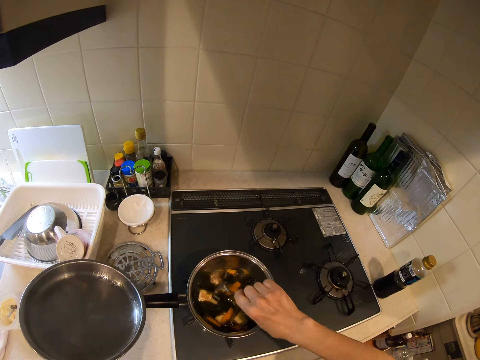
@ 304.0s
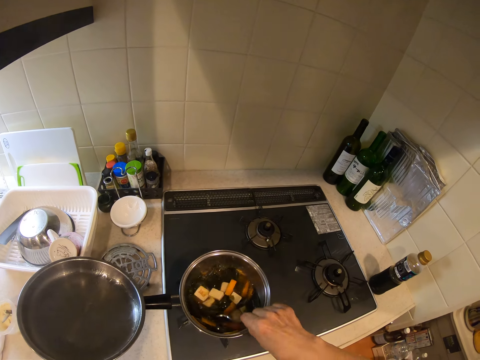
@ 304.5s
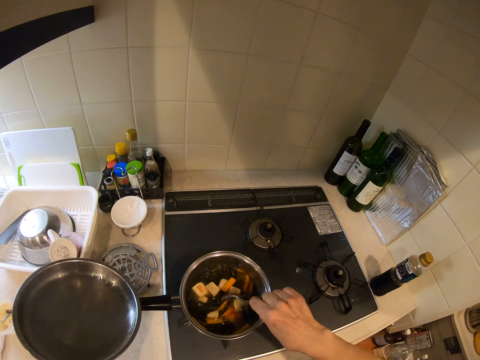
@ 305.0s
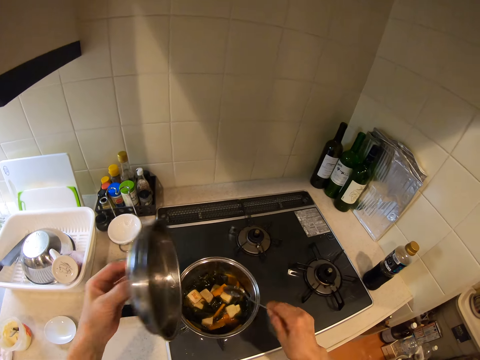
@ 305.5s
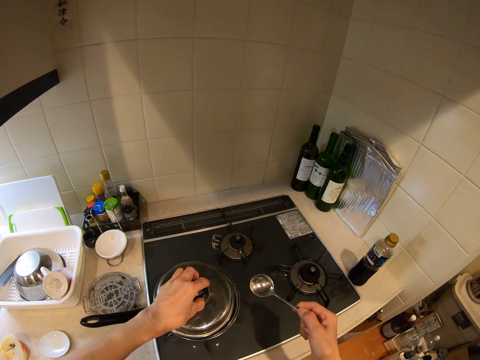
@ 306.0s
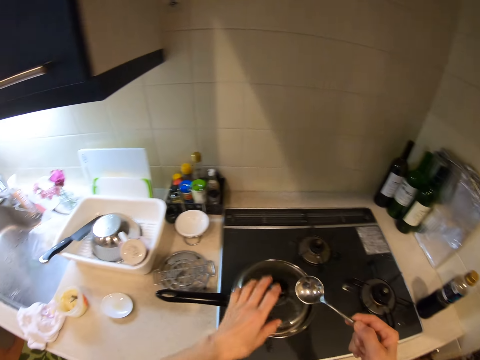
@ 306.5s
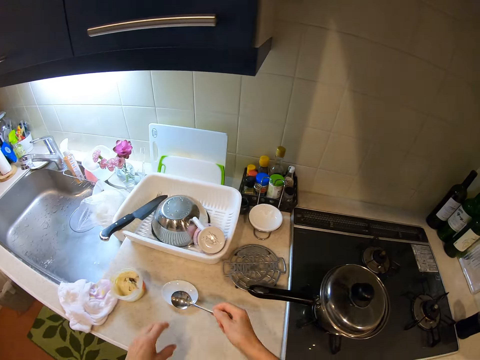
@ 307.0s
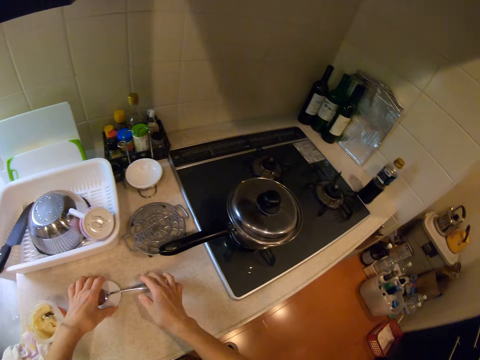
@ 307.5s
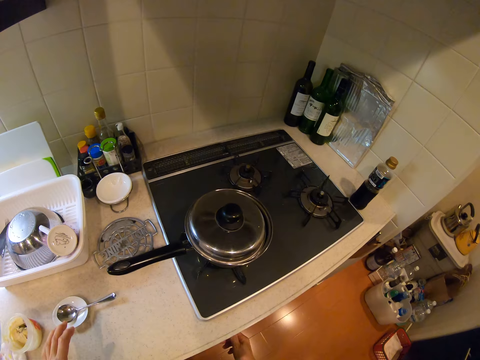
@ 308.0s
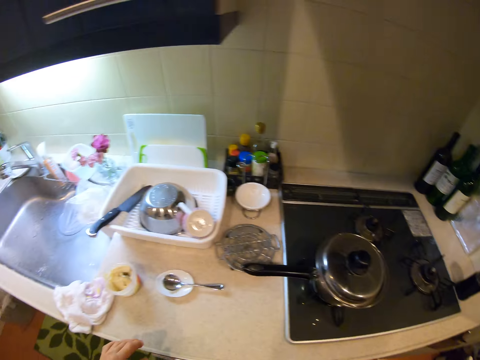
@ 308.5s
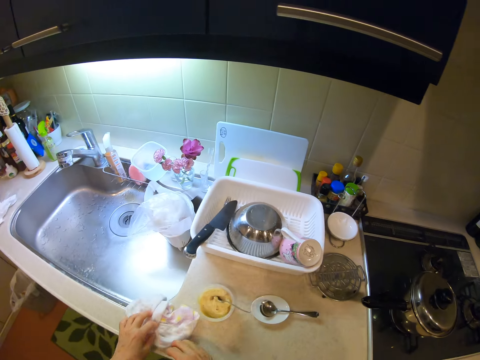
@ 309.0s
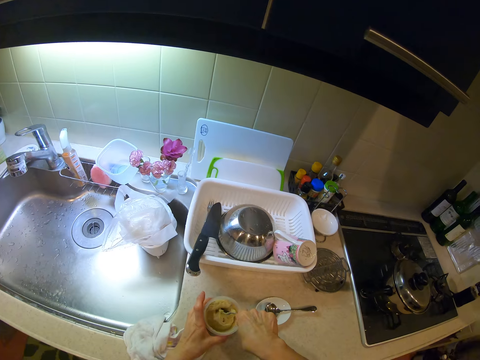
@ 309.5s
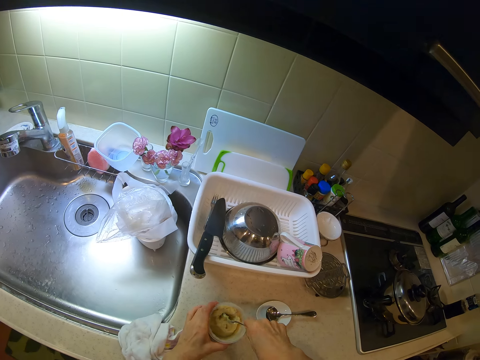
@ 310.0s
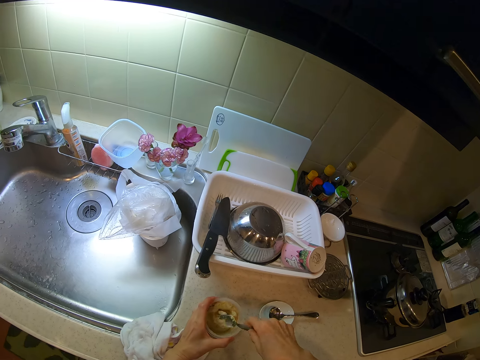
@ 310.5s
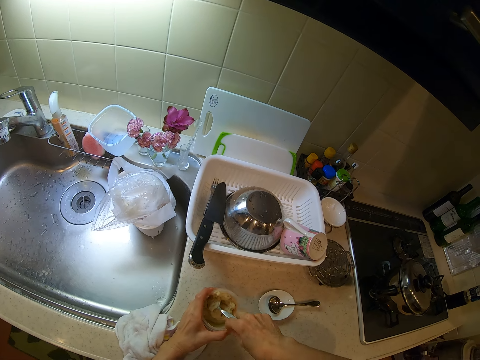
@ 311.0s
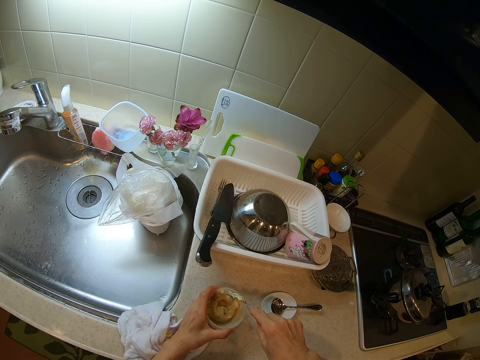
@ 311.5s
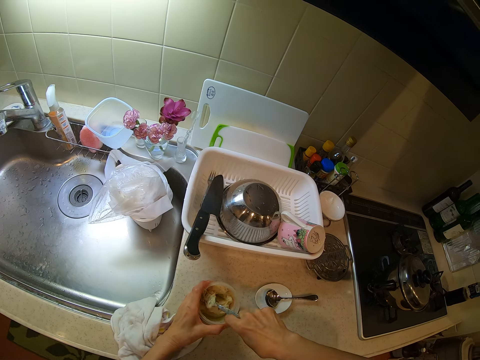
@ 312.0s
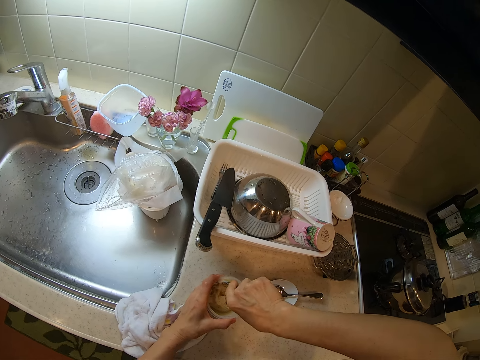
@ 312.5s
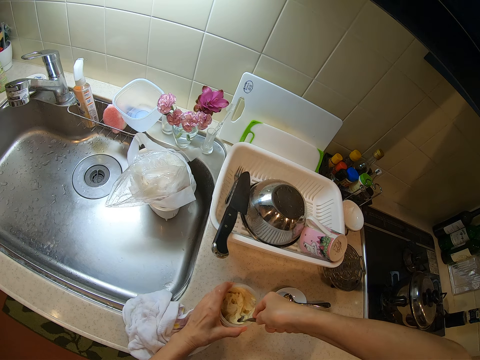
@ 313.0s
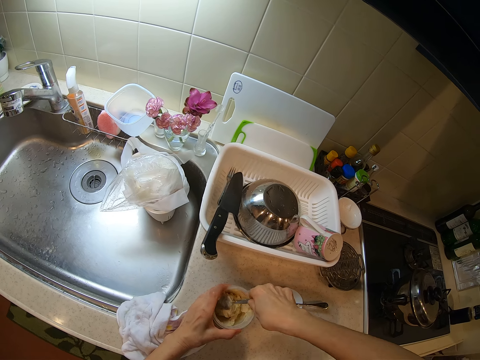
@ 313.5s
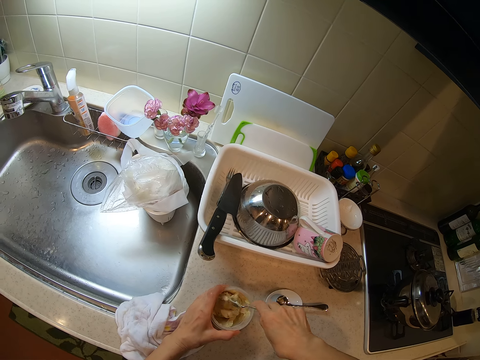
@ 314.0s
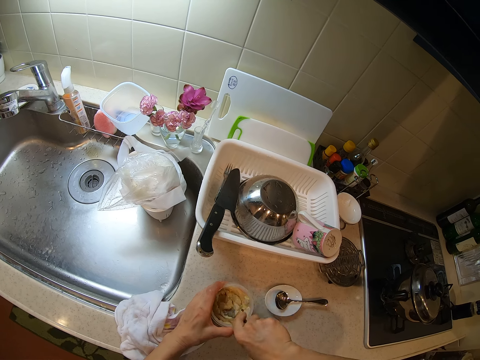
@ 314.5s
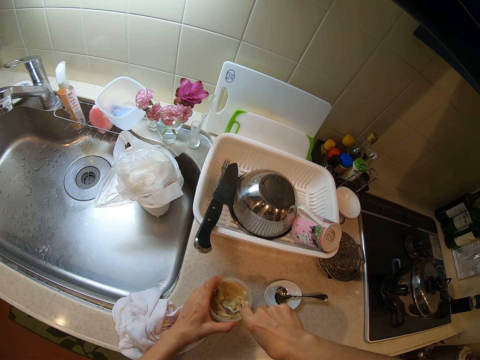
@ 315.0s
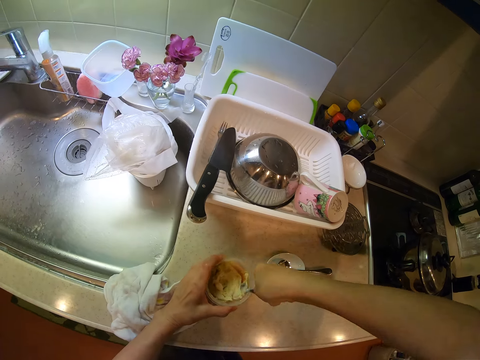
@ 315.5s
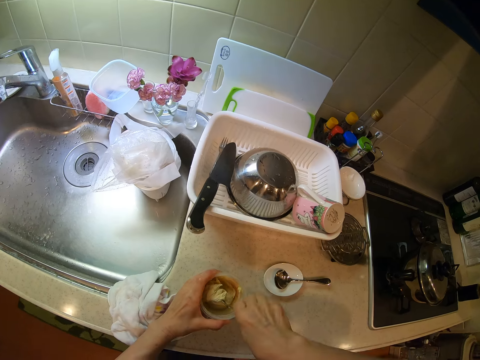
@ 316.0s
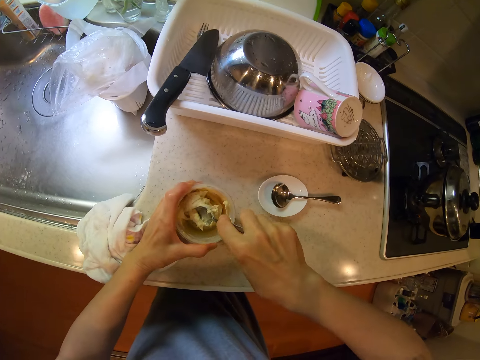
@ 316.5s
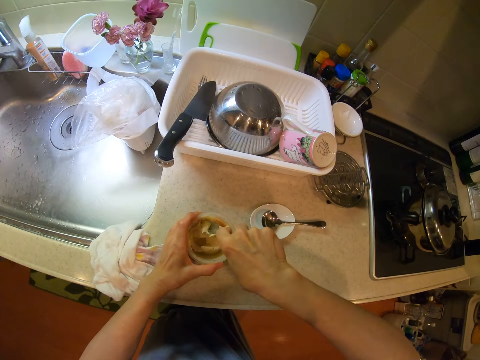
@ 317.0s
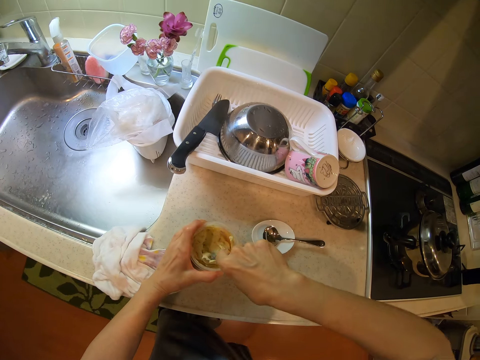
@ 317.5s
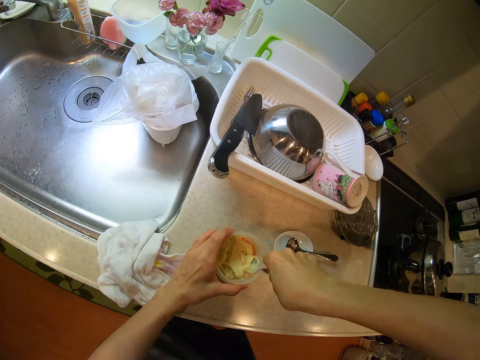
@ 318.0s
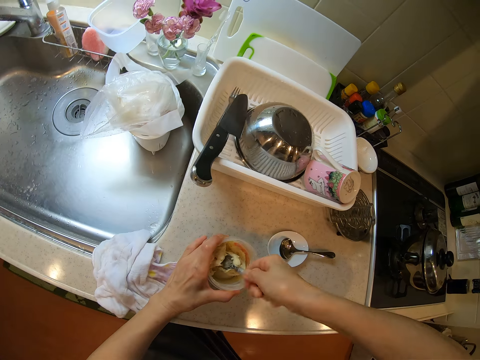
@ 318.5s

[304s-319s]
The camera wearer stirs the food in the pot with the spoon. They cover the pot with the lid. They place the spoon on the small bowl on the kitchen slab. They mix a paste in the bowl on the kitchen slab.

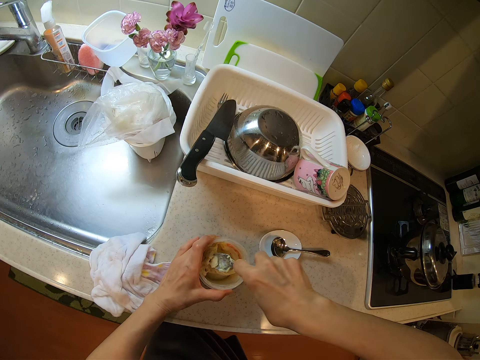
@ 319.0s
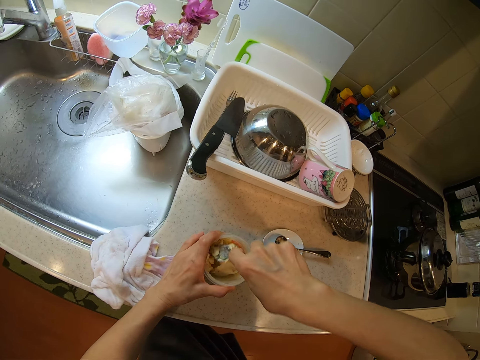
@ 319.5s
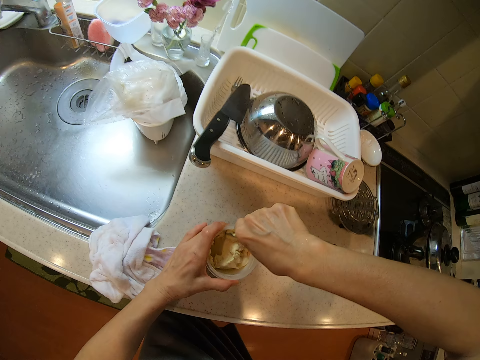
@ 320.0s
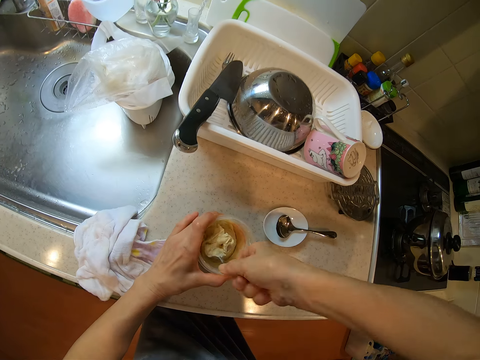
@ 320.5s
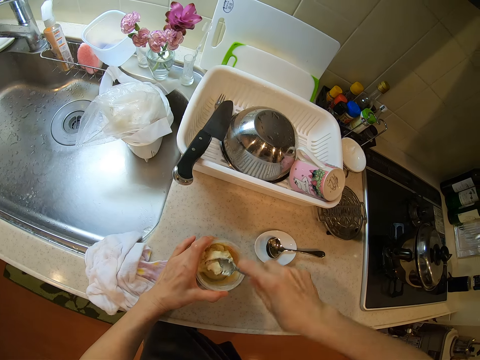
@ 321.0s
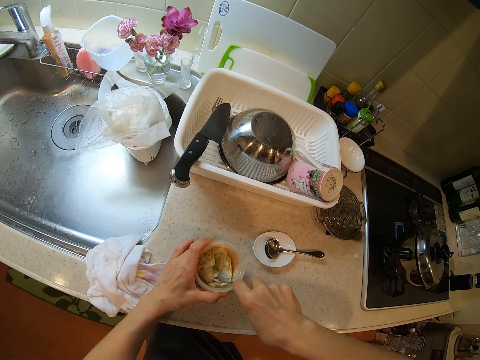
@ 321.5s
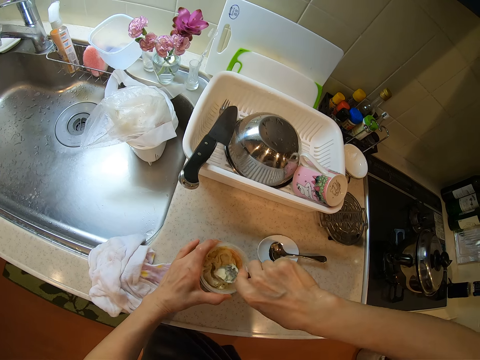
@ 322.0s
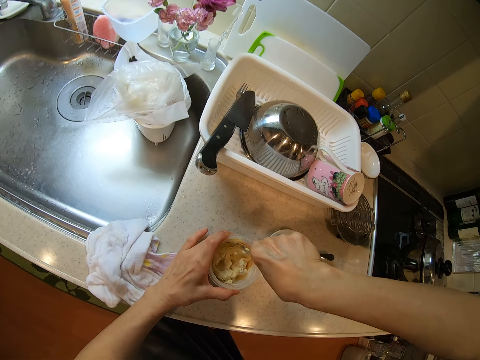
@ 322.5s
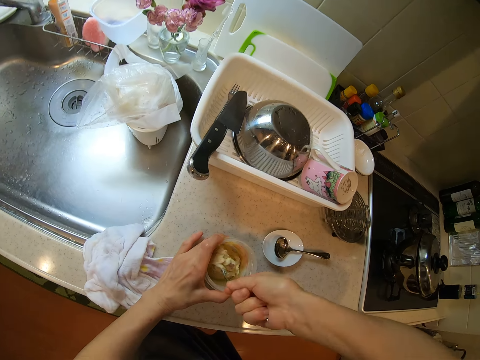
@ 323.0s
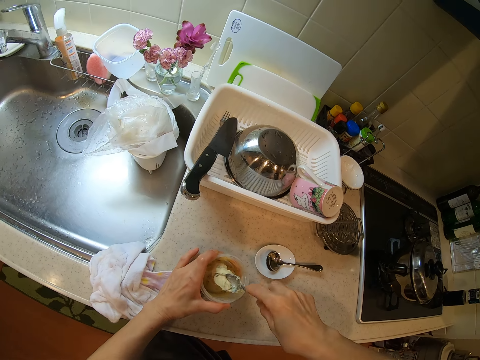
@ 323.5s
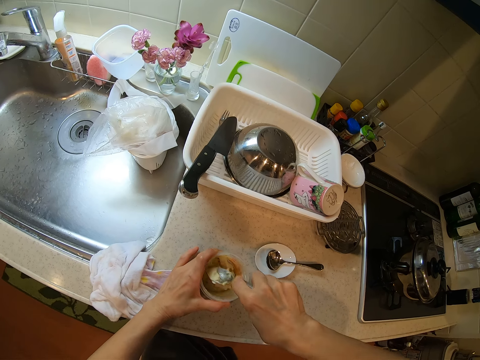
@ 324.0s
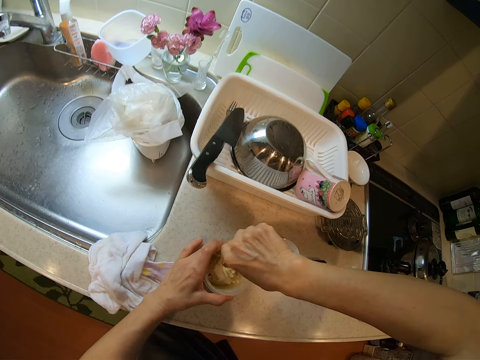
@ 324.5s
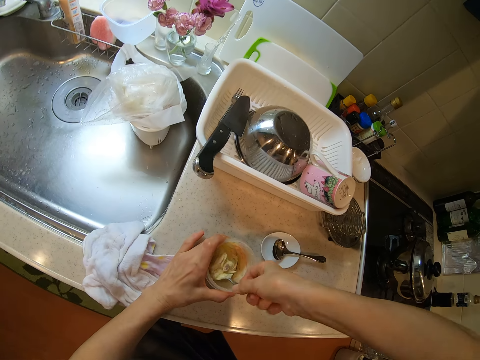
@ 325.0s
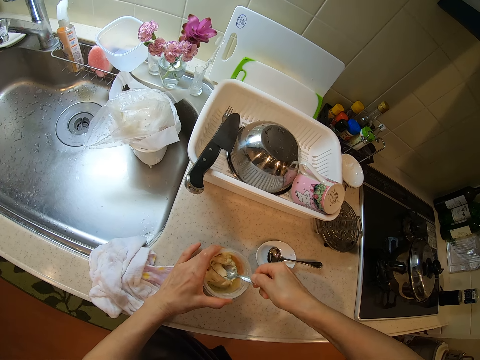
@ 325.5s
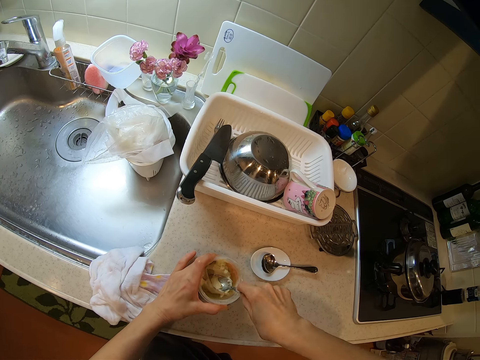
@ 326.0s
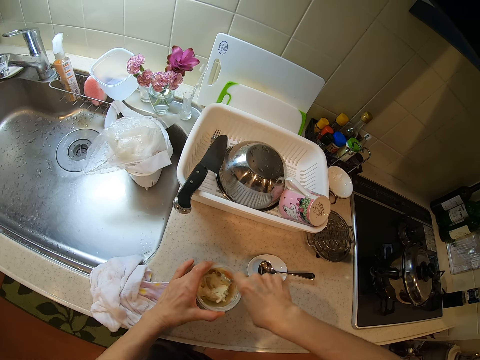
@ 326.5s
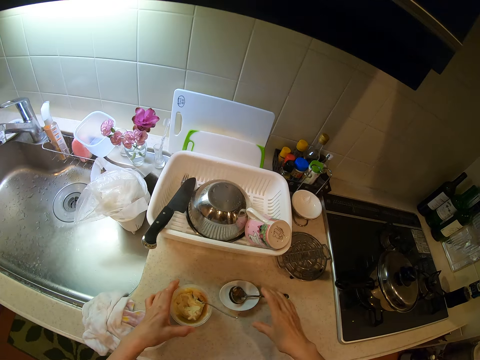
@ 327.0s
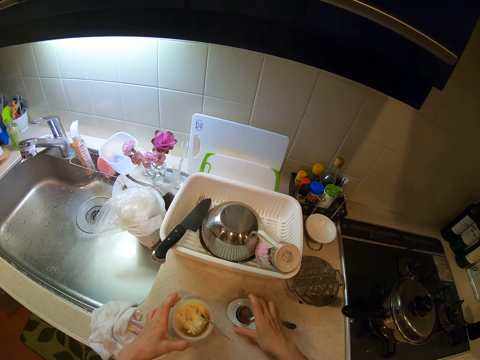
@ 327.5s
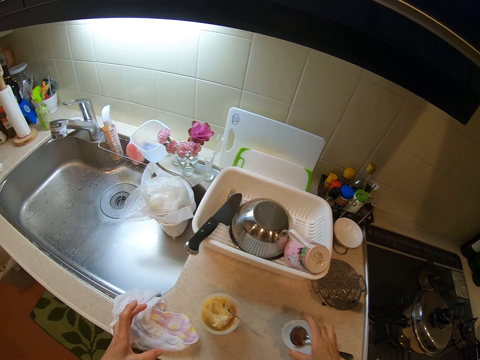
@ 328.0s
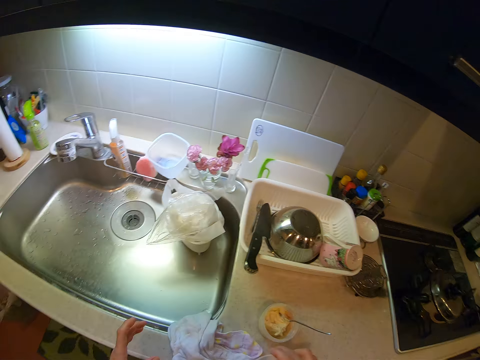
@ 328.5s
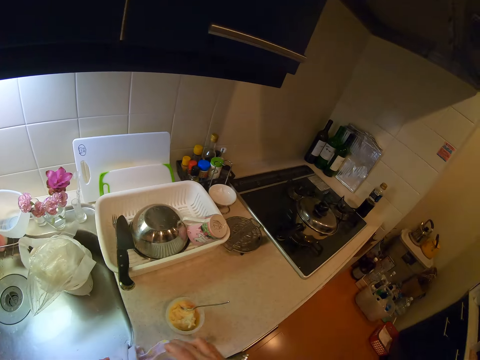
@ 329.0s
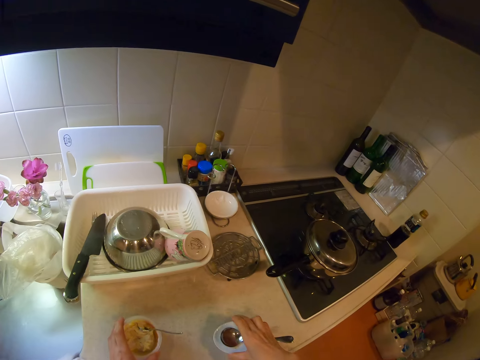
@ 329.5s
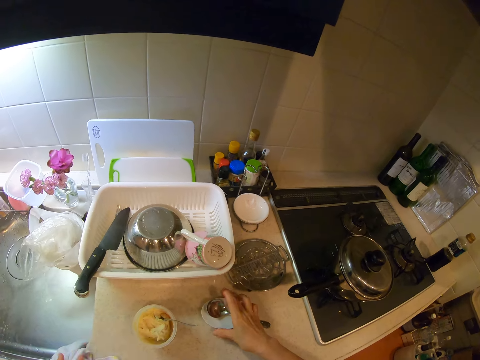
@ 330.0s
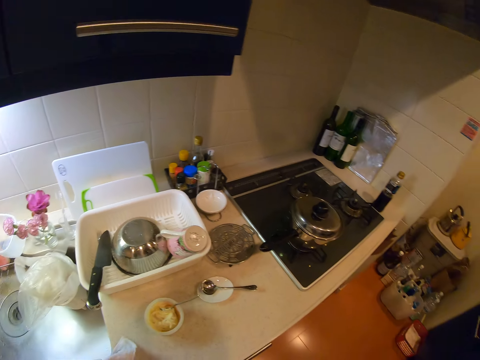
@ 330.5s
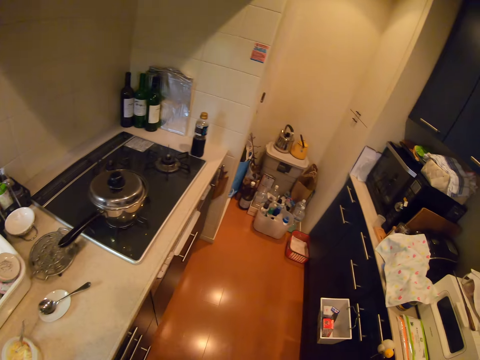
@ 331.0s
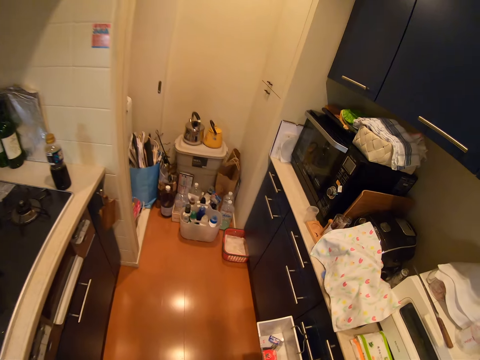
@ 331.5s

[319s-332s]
The camera wearer takes the bowl with the spoon in it from the slab. They return the bowl with the spoon on the slab. They walk around the kitchen.
